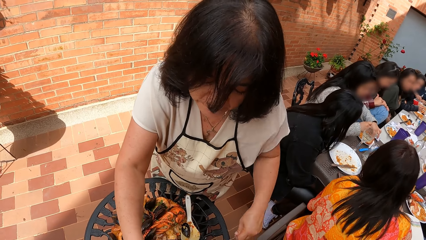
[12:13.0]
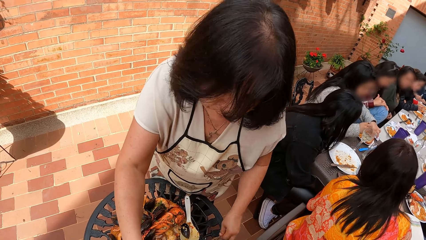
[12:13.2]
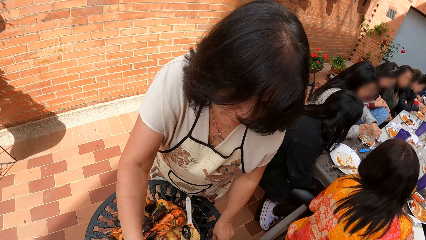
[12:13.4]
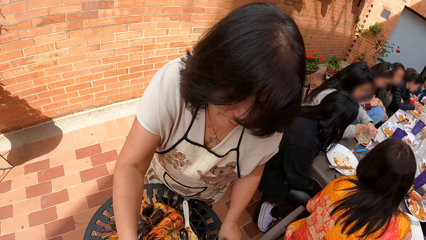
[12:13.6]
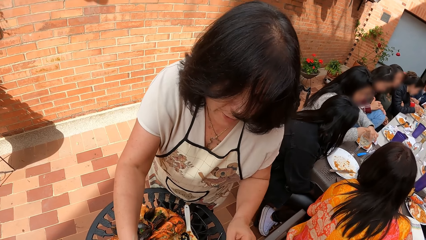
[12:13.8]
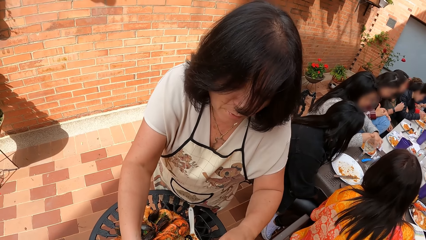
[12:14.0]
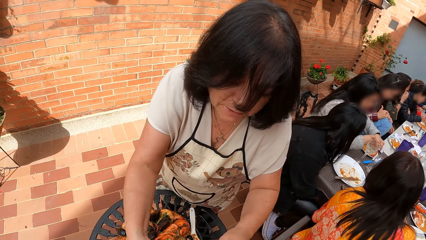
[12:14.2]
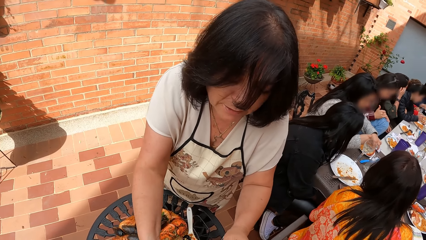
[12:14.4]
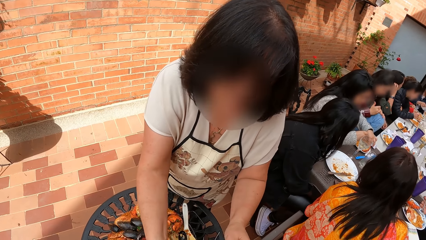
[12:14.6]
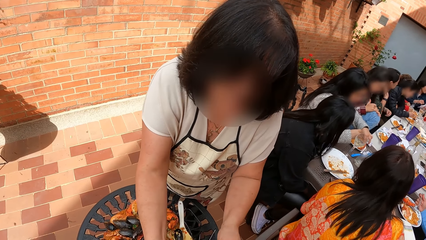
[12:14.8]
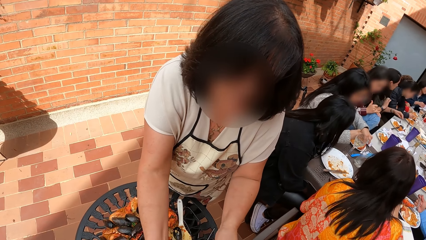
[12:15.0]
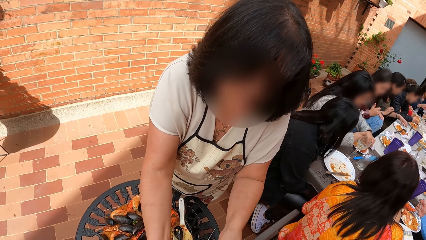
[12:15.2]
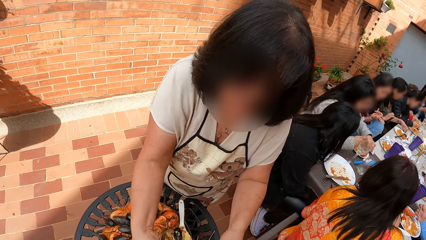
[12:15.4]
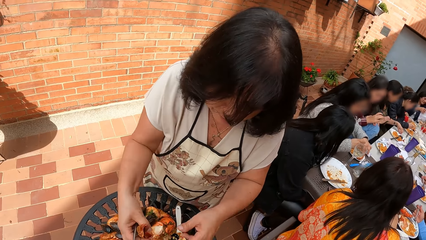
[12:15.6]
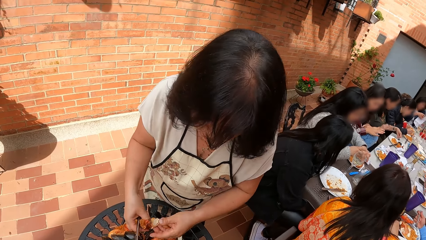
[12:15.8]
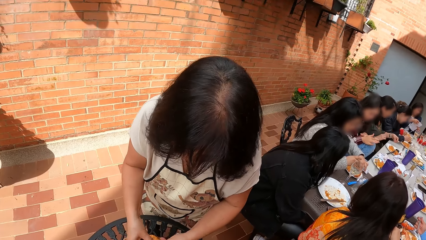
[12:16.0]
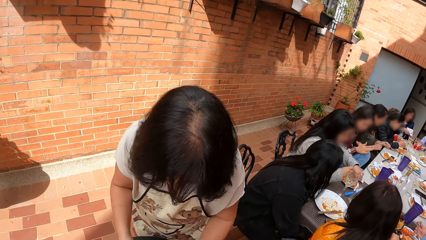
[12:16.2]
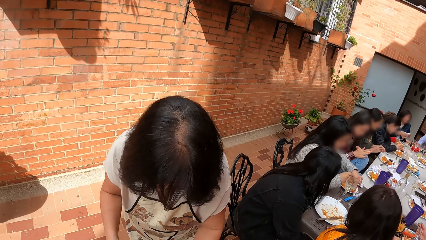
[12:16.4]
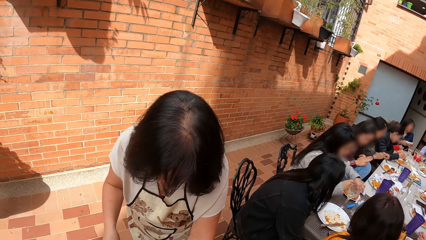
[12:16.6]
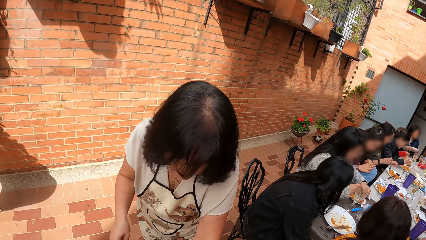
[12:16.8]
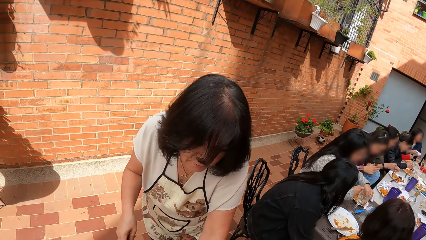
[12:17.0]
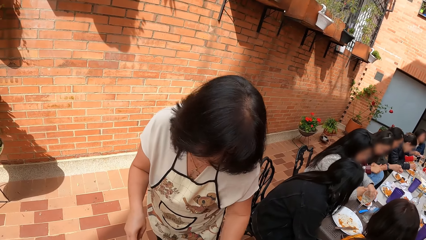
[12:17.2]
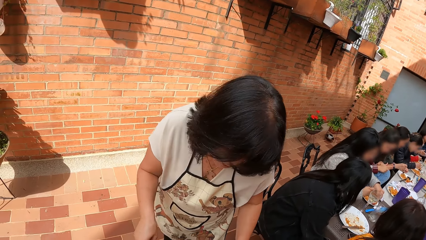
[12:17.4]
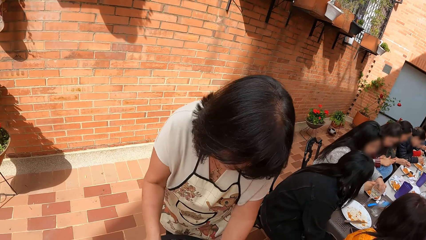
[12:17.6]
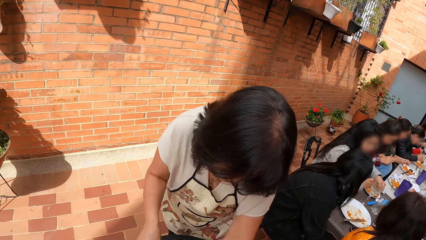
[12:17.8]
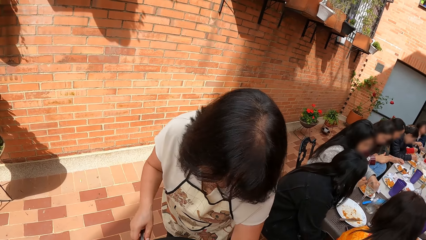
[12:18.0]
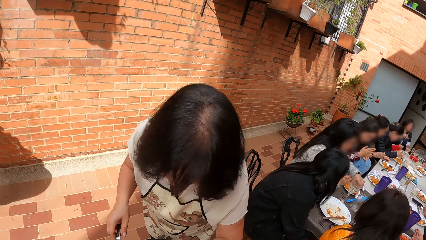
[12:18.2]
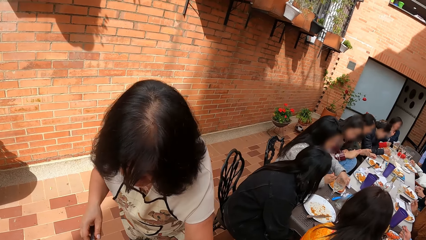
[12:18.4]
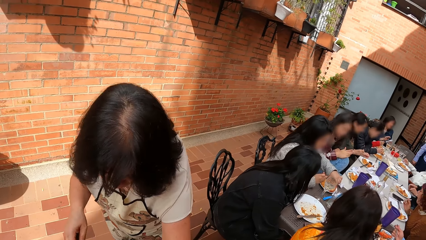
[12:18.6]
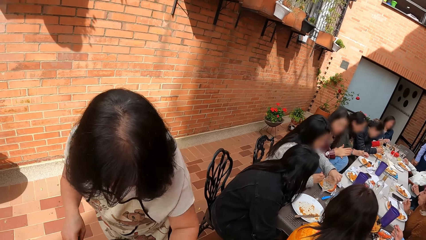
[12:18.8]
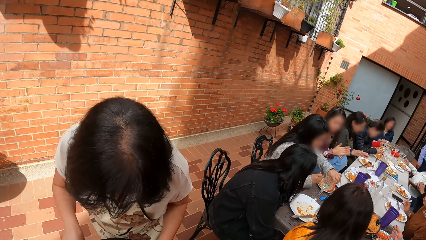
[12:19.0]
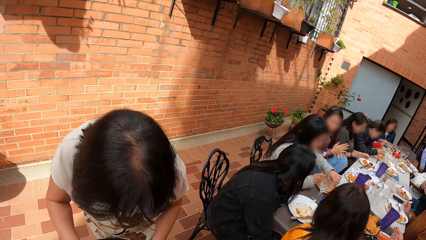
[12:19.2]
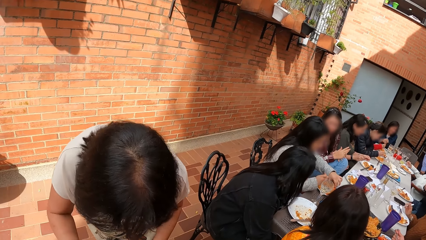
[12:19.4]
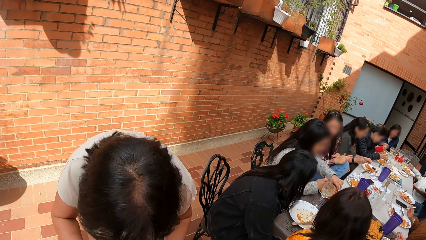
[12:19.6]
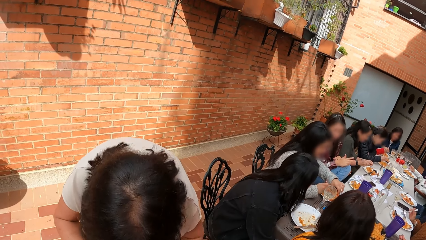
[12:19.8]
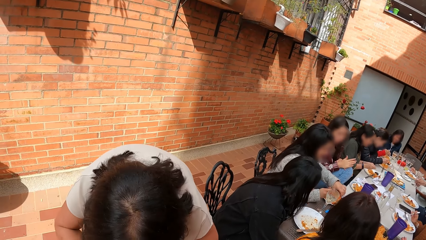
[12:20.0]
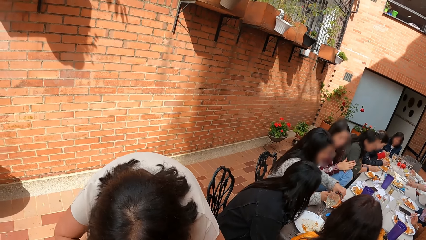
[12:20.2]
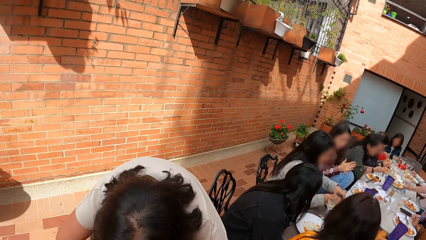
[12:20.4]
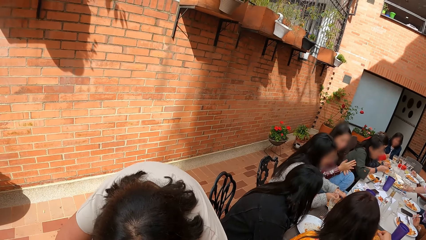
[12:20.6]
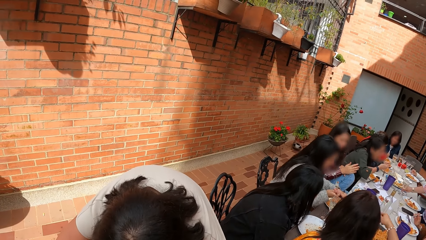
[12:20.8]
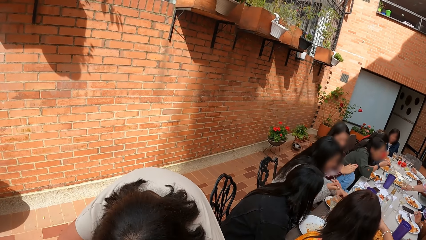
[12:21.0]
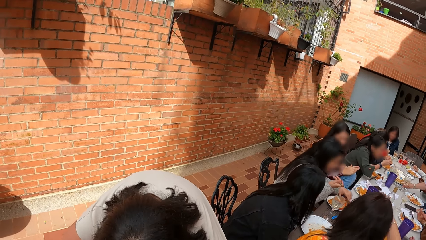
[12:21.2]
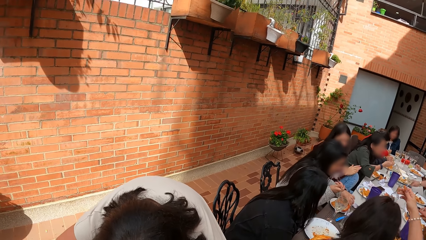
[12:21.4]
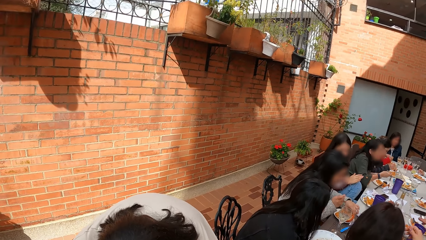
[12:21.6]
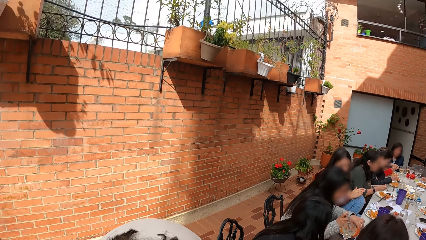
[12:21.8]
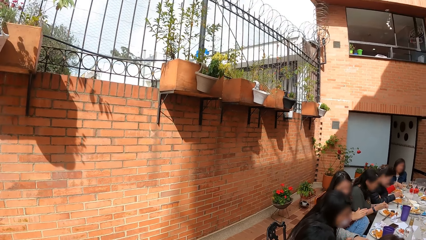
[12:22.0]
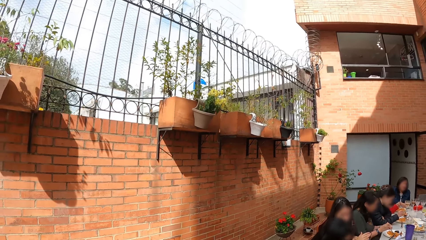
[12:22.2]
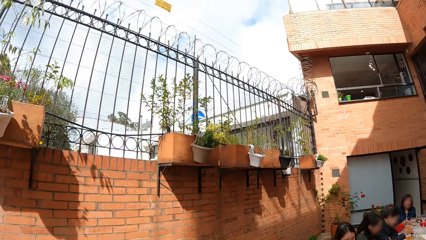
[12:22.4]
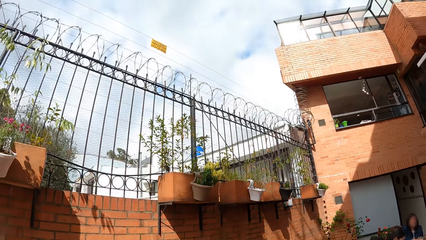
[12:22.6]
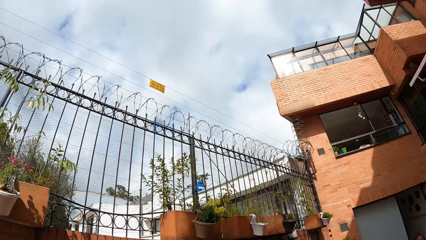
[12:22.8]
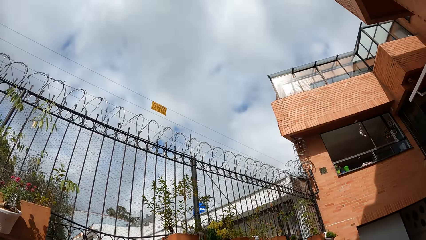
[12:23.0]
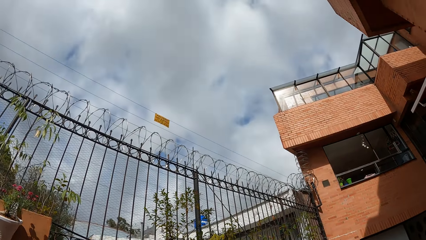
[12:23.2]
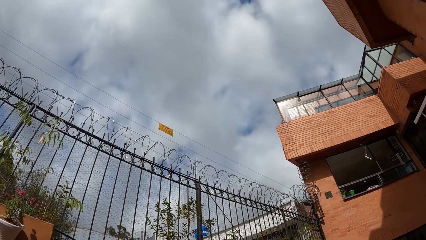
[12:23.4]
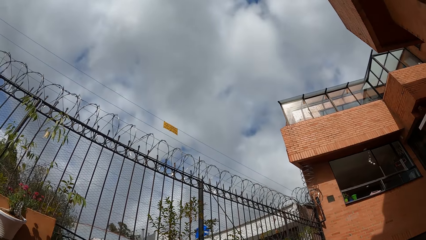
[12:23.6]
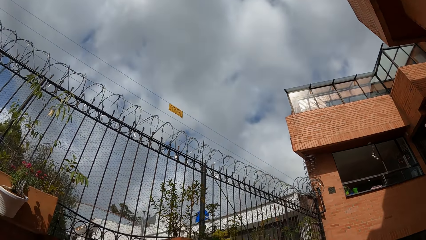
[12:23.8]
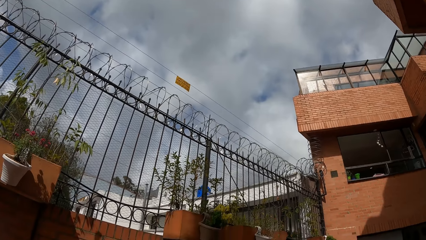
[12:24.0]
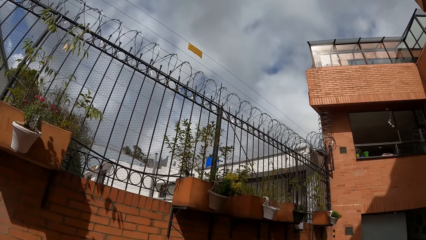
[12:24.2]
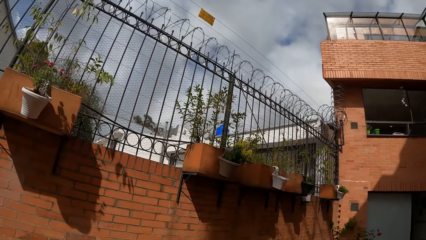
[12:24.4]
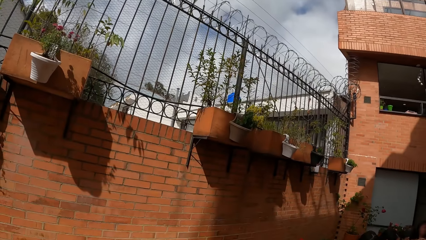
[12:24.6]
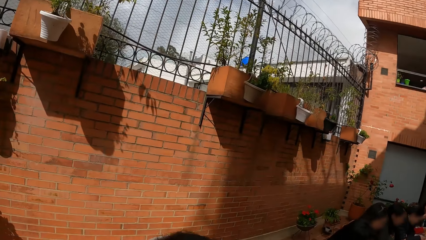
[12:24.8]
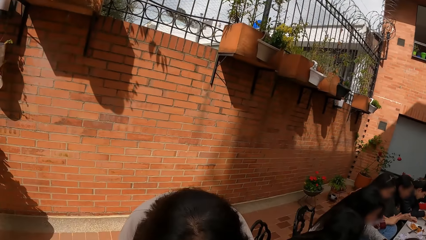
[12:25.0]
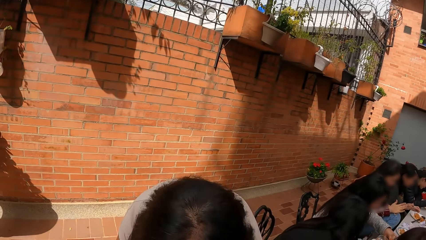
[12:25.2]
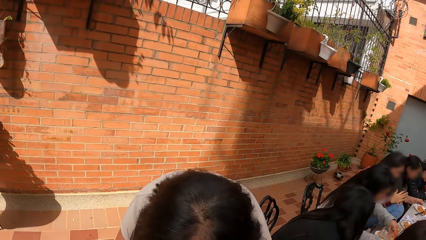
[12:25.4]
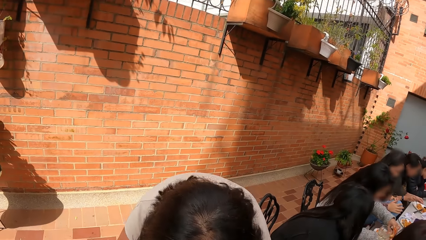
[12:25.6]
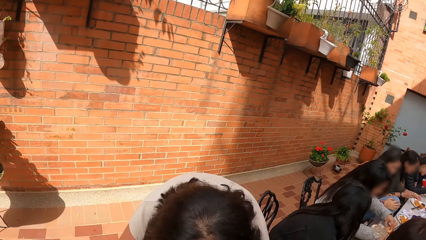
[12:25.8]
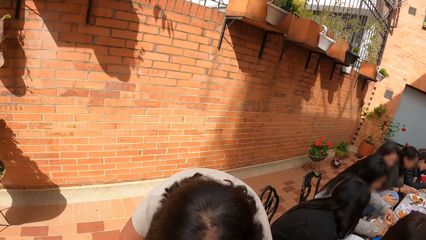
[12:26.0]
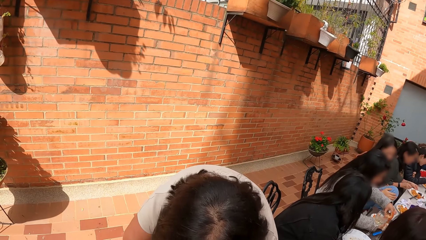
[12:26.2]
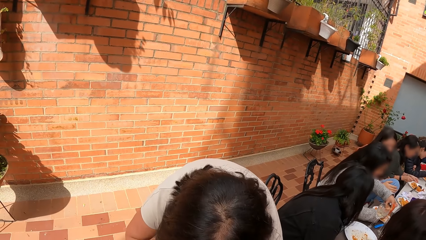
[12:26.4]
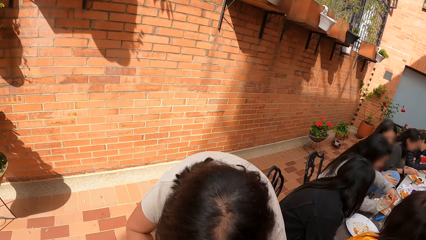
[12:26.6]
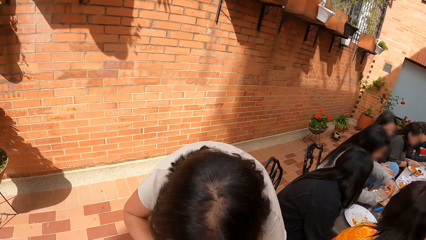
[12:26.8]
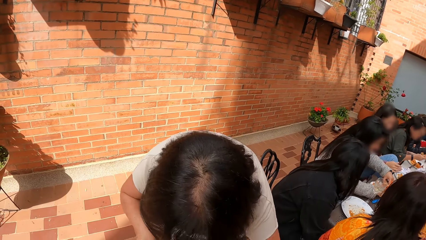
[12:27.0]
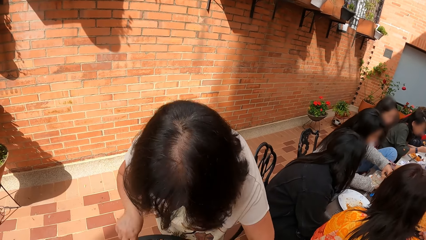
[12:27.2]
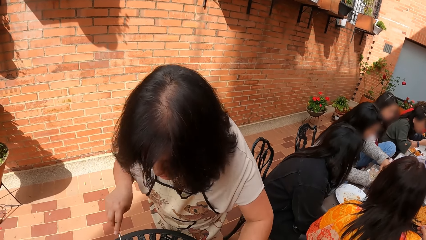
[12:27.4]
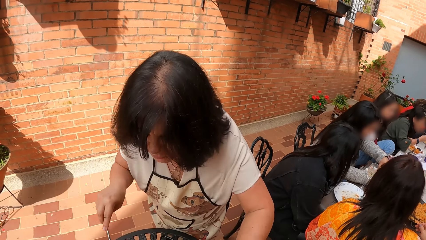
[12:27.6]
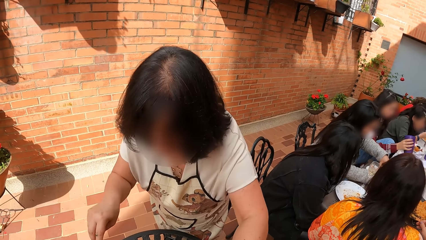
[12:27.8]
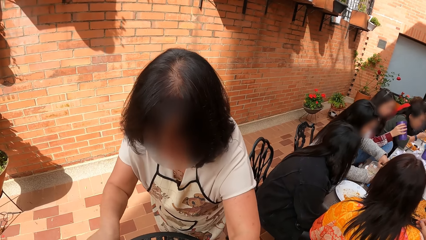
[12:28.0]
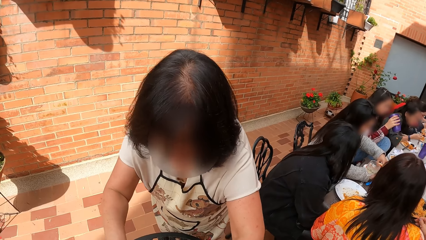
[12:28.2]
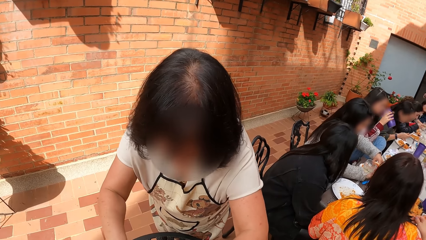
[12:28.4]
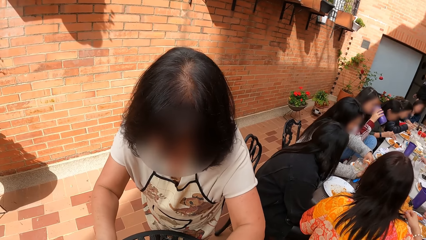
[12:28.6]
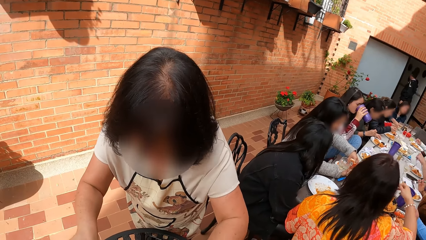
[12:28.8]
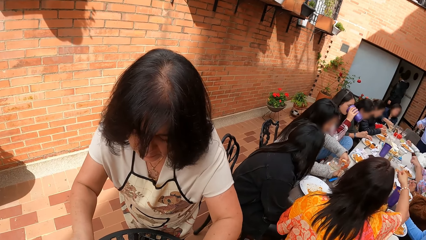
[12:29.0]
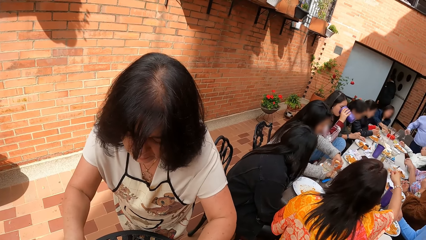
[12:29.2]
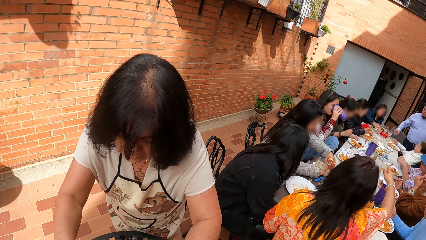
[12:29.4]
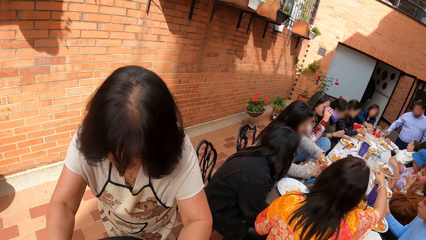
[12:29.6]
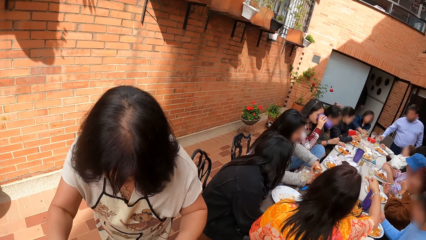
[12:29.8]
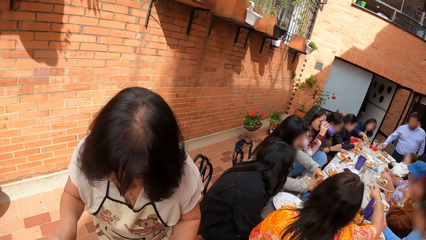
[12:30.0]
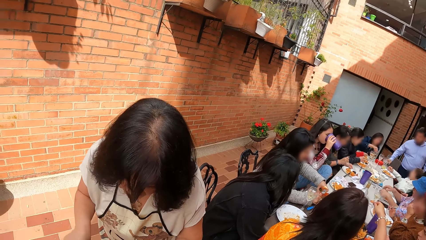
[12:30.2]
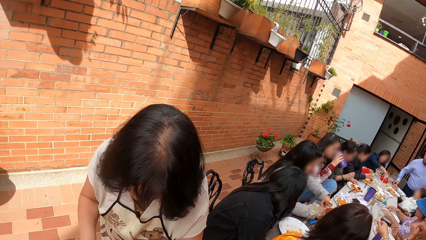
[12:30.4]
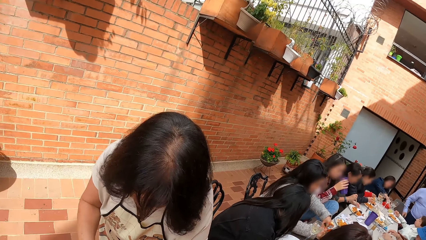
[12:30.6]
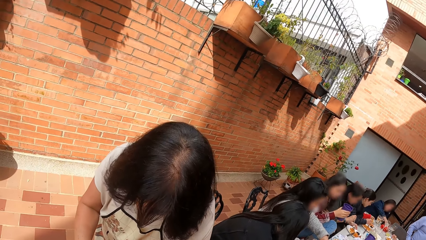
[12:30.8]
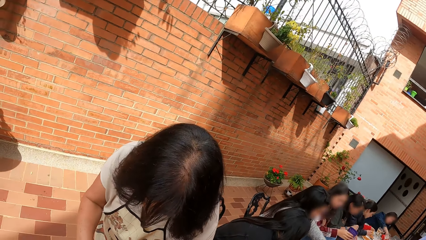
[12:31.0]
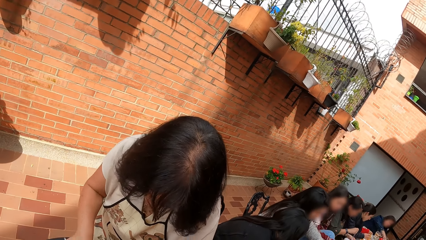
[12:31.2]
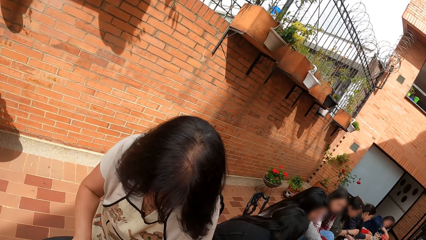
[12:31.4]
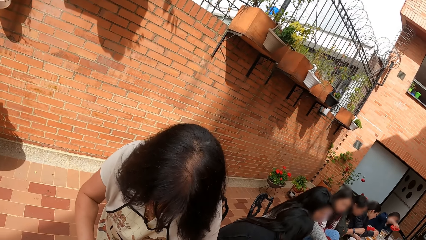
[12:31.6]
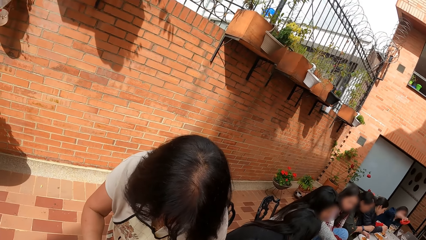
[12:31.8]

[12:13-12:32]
A woman picks the piece of chicken from the plate in the camera wearer's hands with both hands. The camera wearer looks around the house.
